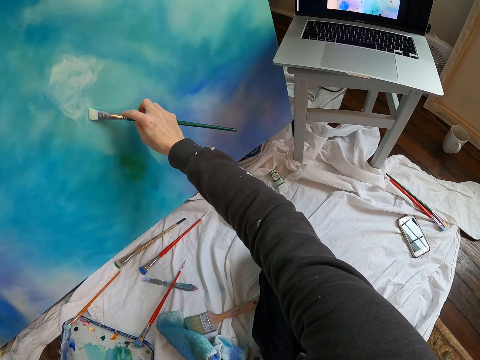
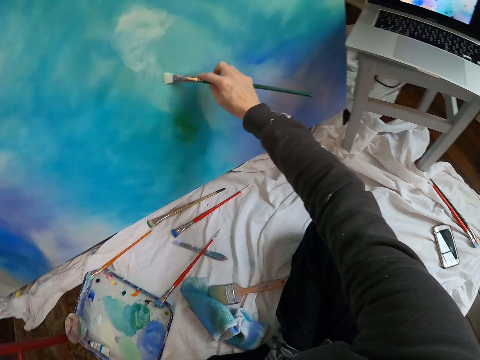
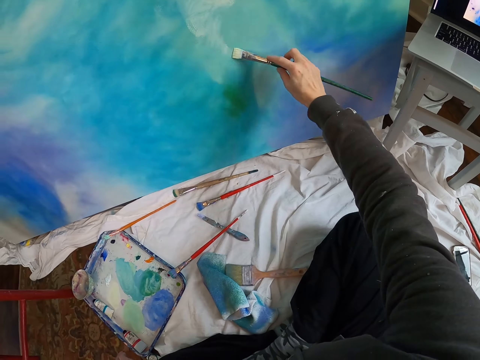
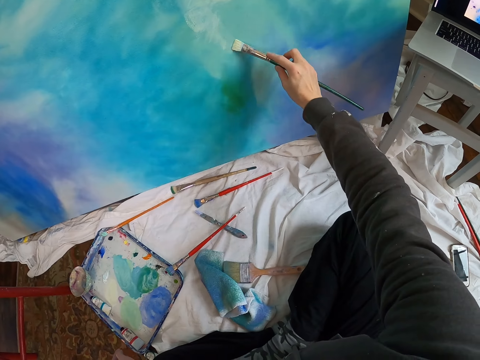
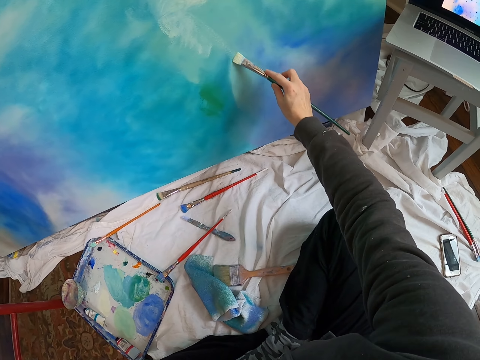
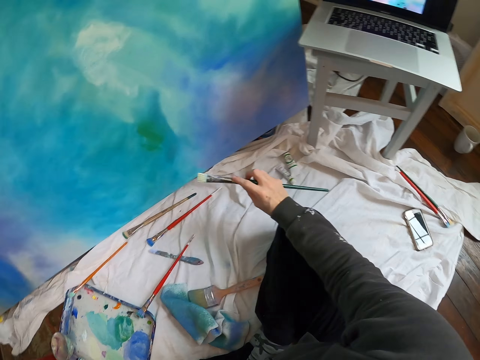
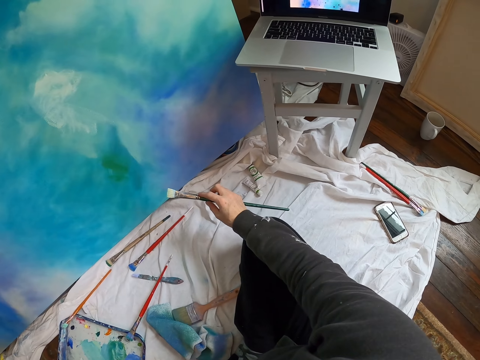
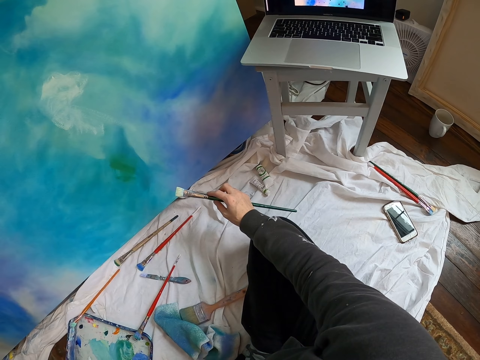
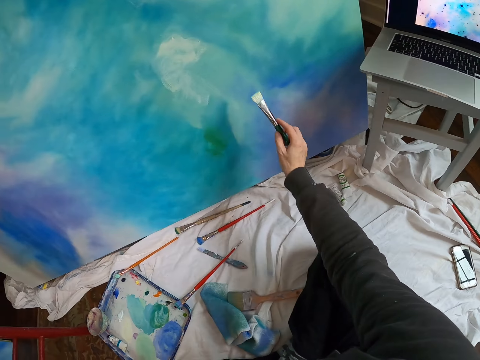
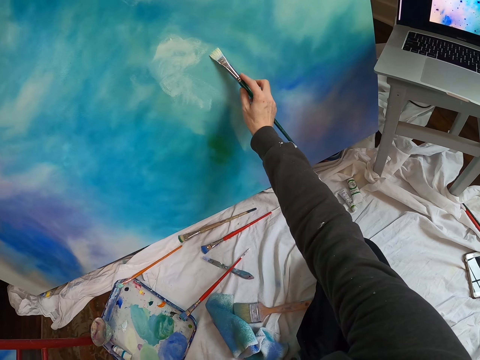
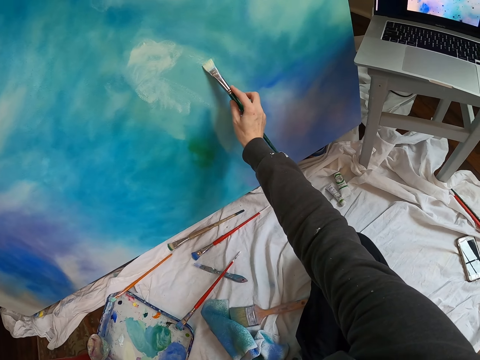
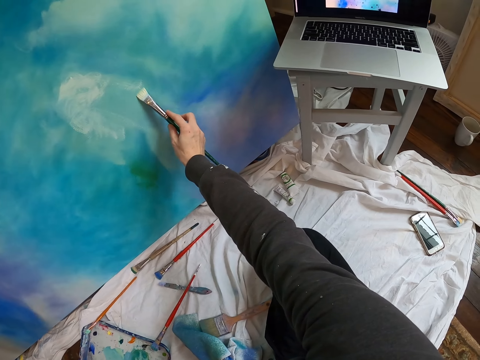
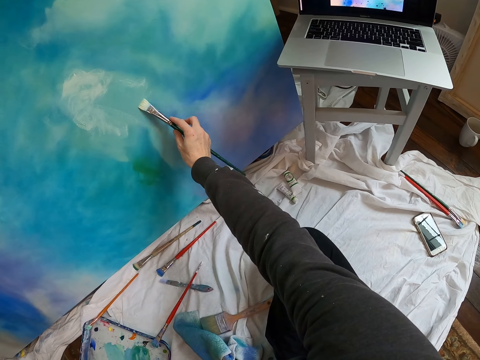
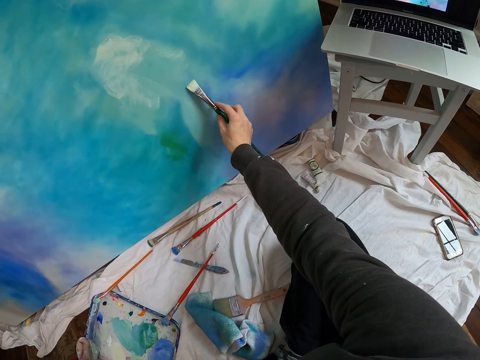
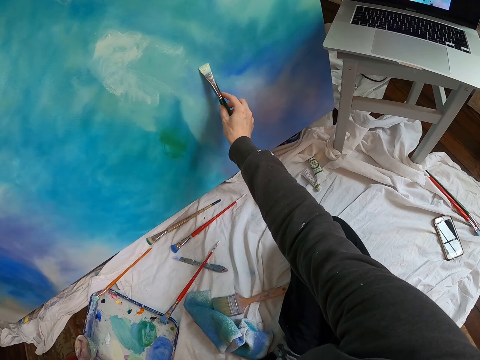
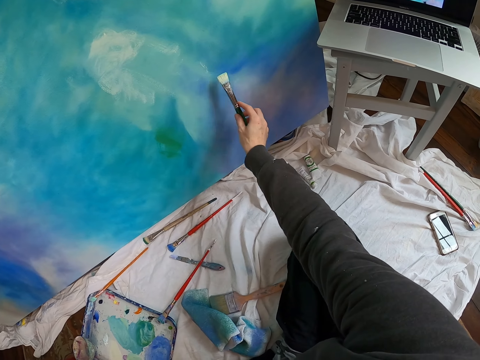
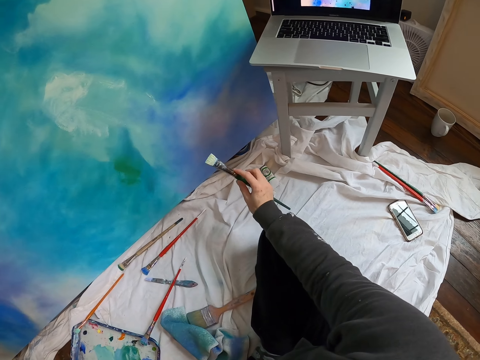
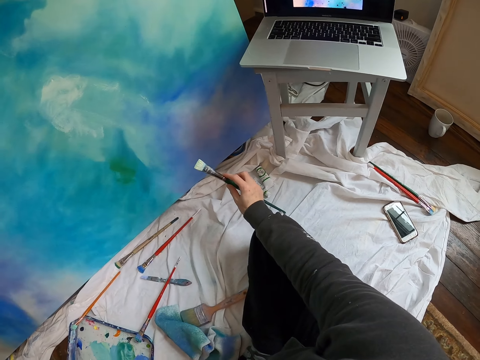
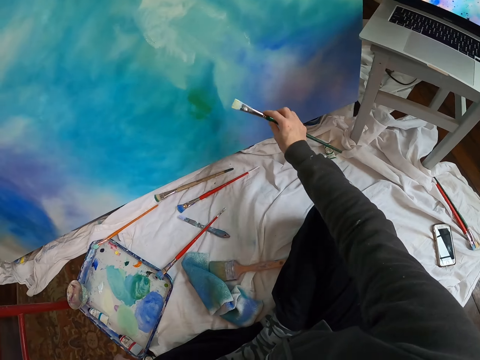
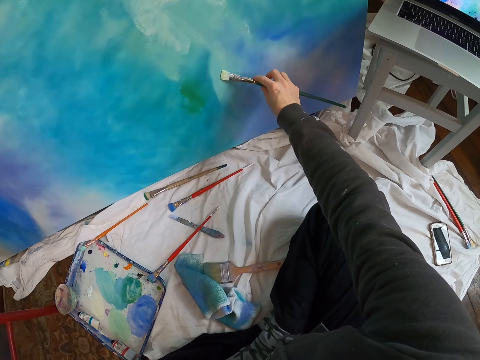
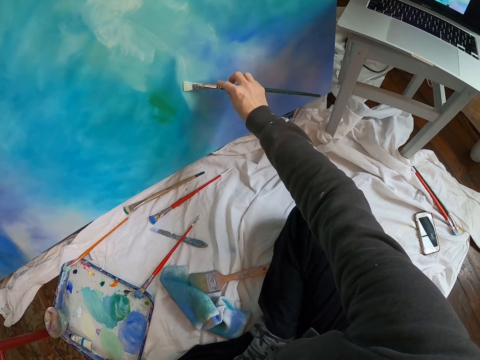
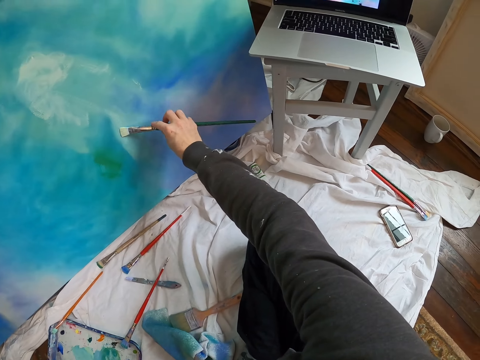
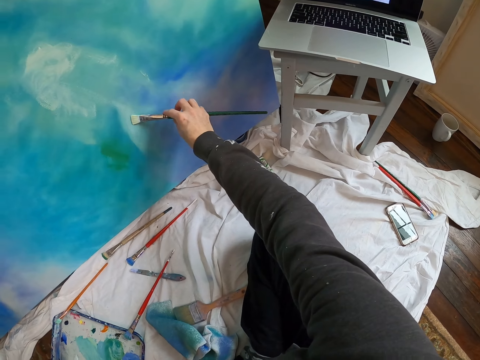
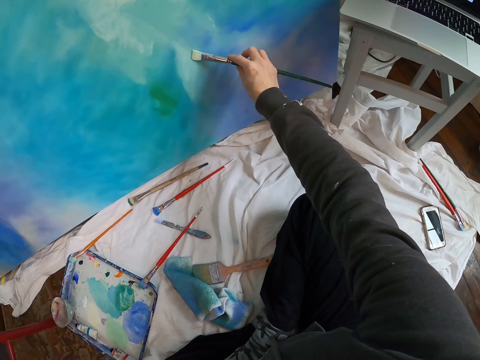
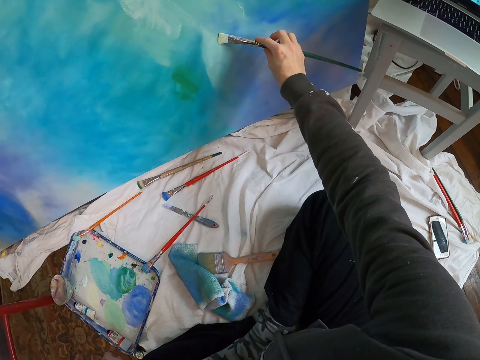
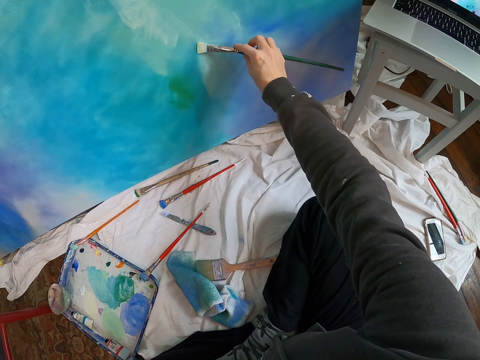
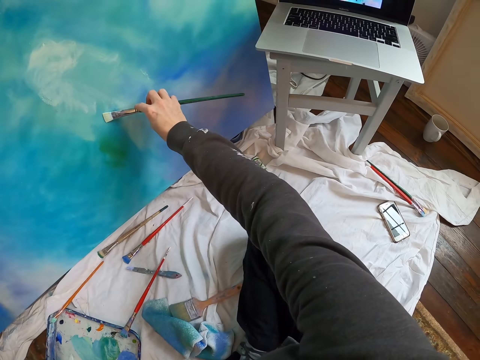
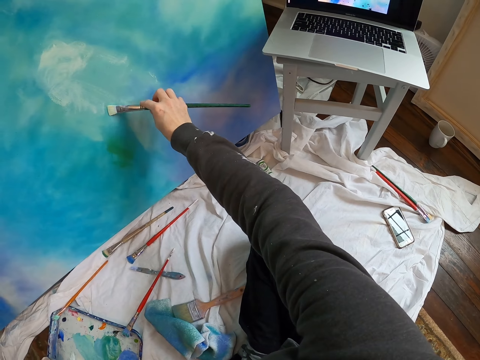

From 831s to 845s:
The camera wearer moves the right hand. They look at the laptop. They place a hand on the knee. They lift the pen brush. They paint the board with the pen brush. They move the right hand. They look at the laptop. They lift the pen brush. They paint the board with the pen brush.

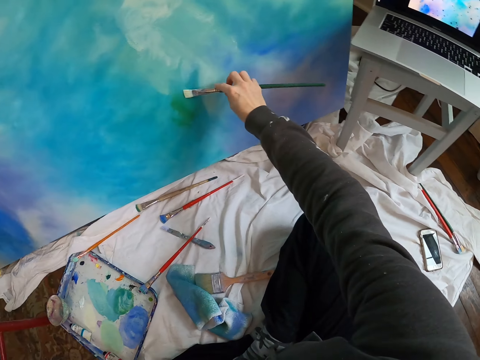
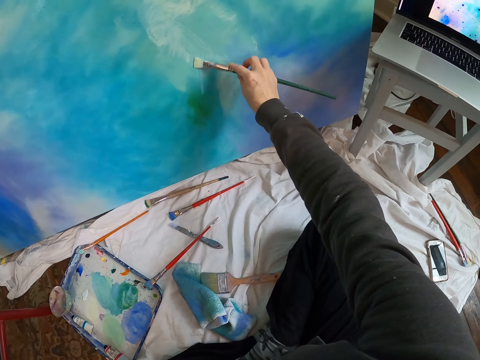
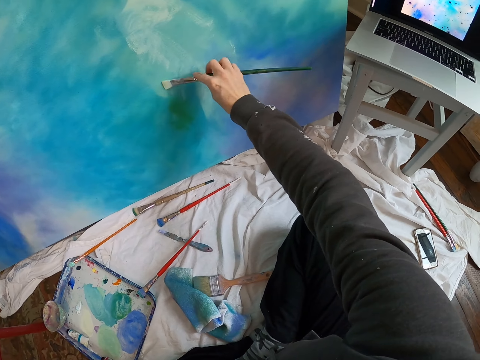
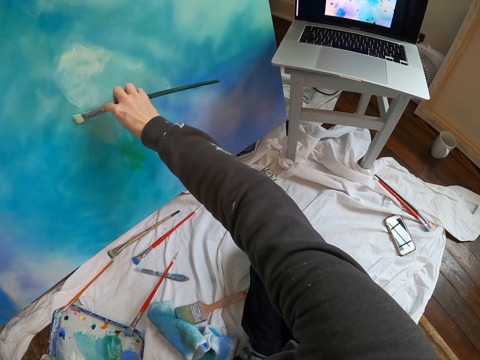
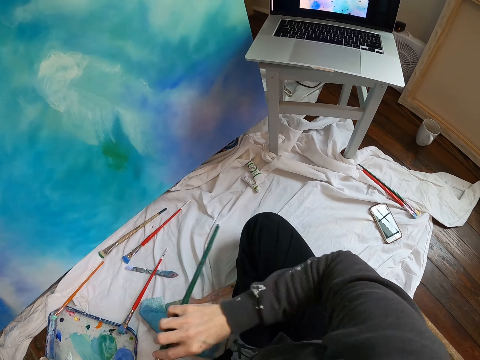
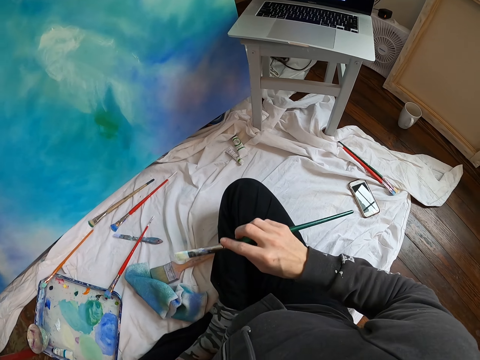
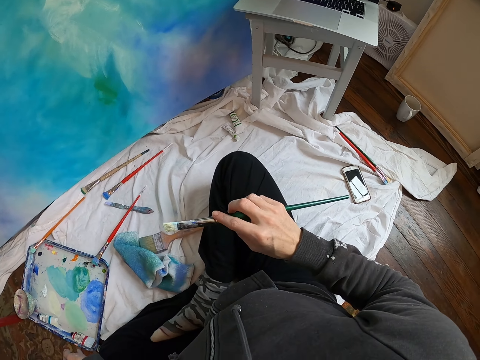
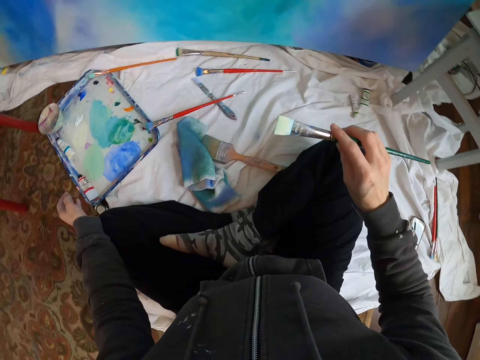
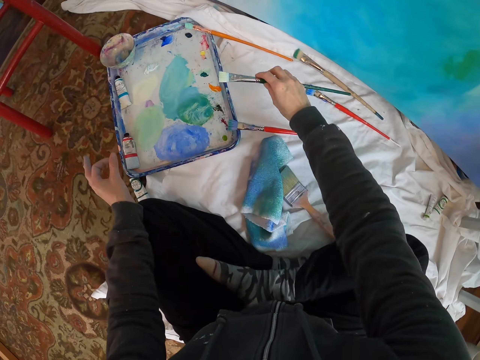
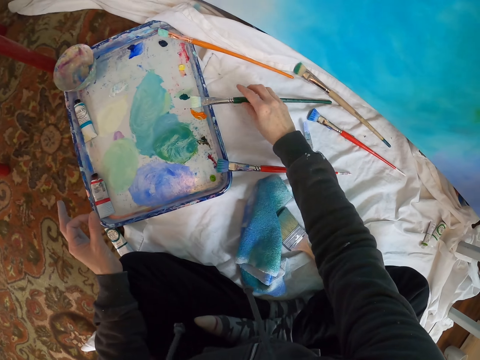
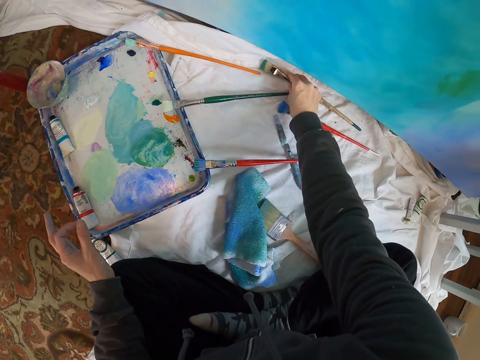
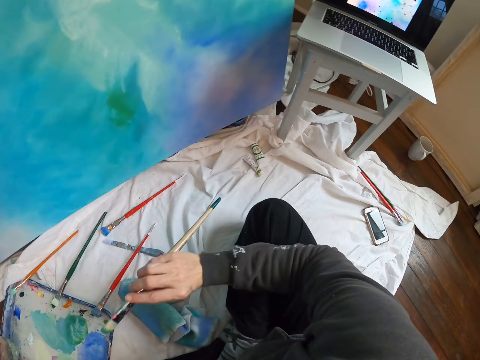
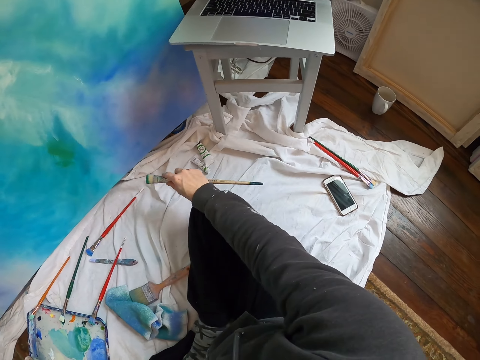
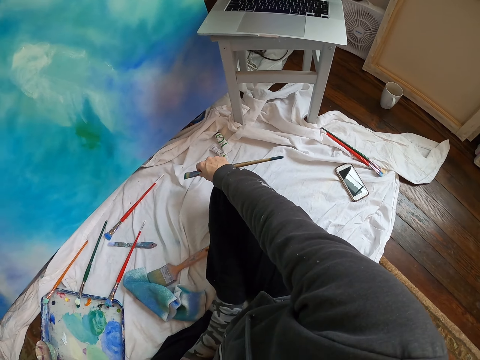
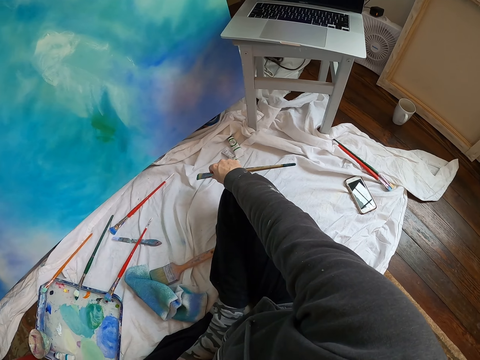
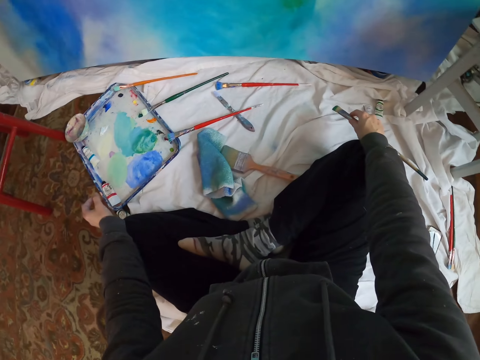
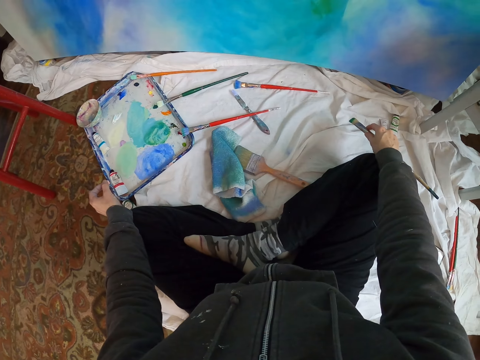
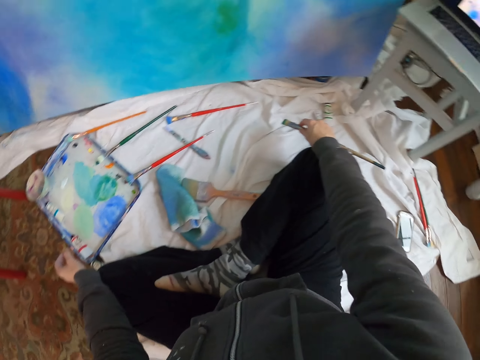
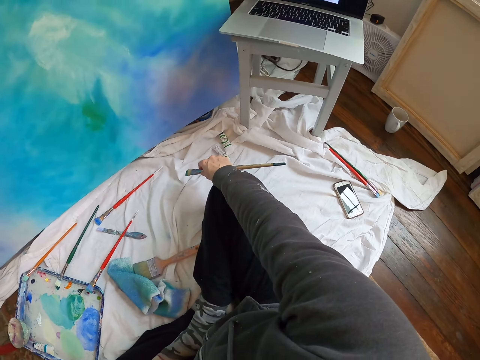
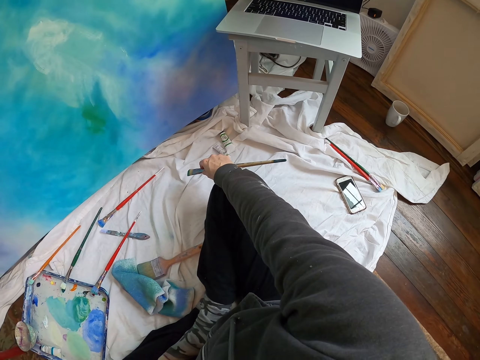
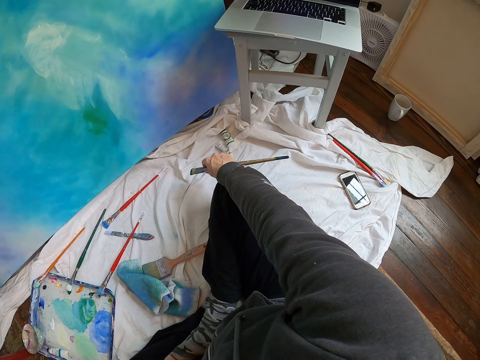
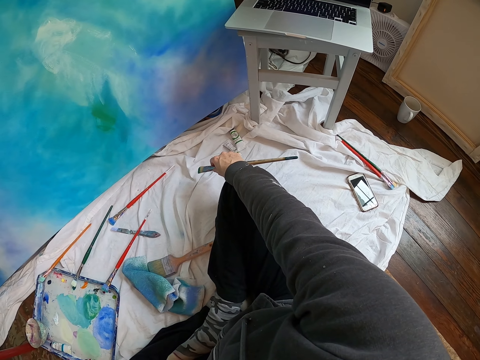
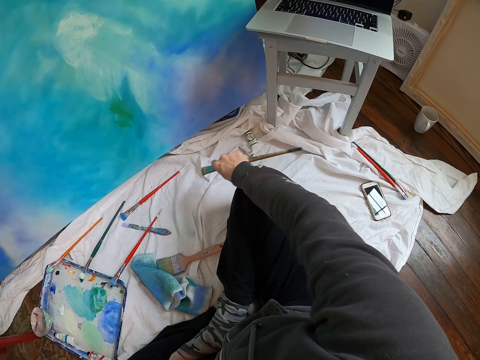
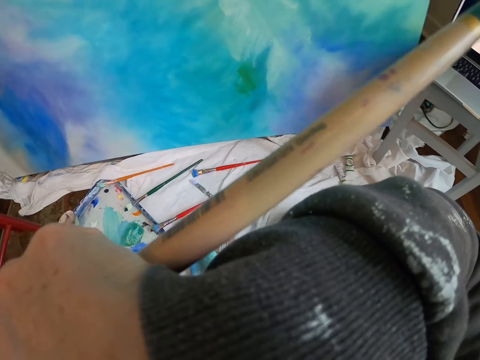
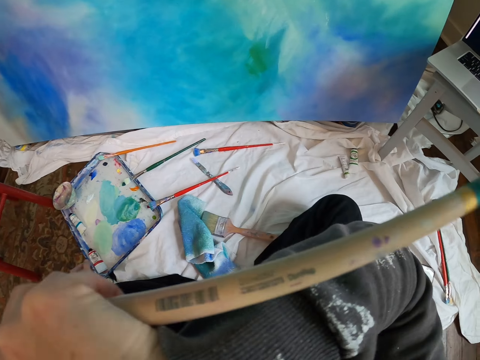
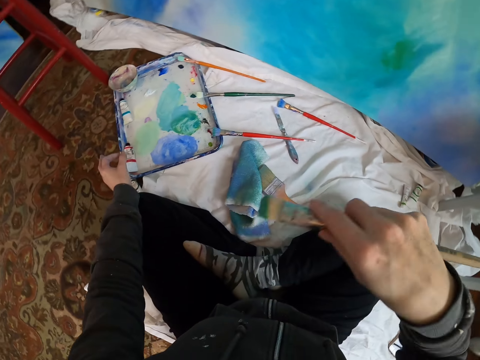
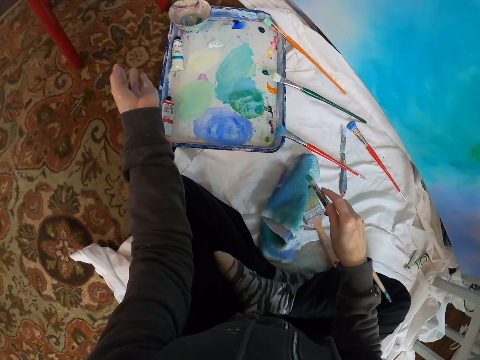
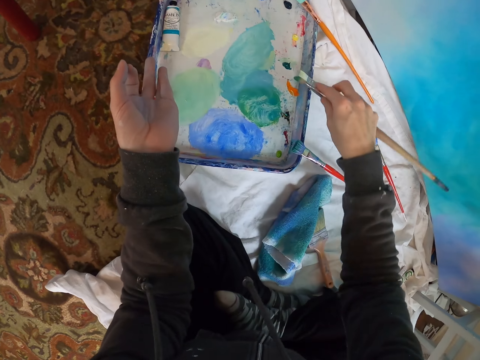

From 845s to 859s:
The camera wearer moves the right hand. They look at the laptop. They lift the pen brush. They stare at the paint. They place the pen brush down. They pick up a pen brush and lift the pen brush. They look at the laptop. They place a hand on the knee. They look around. They lift the right hand. They wipe the face. They drop the right hand.
